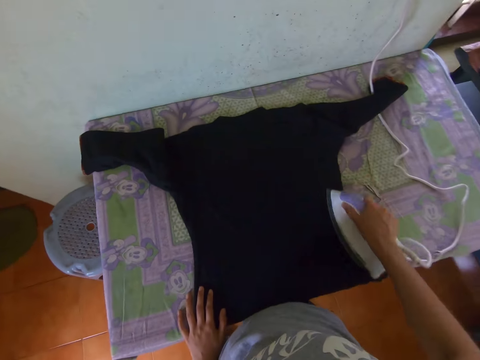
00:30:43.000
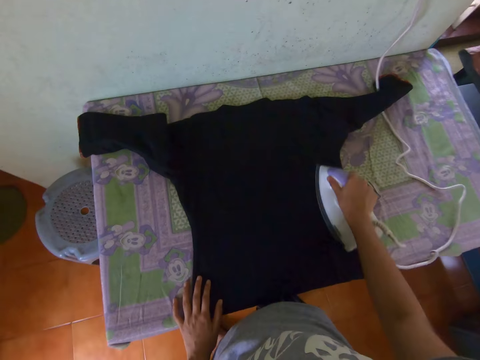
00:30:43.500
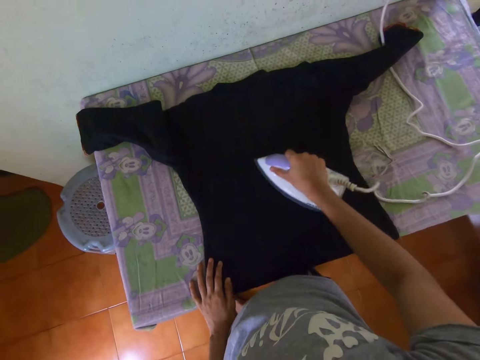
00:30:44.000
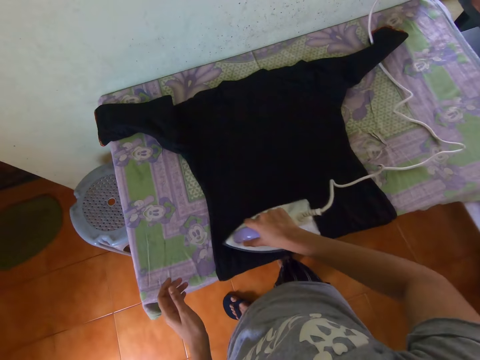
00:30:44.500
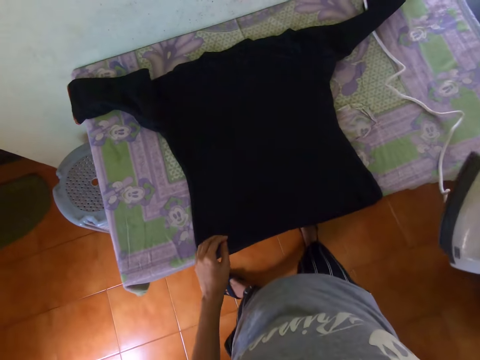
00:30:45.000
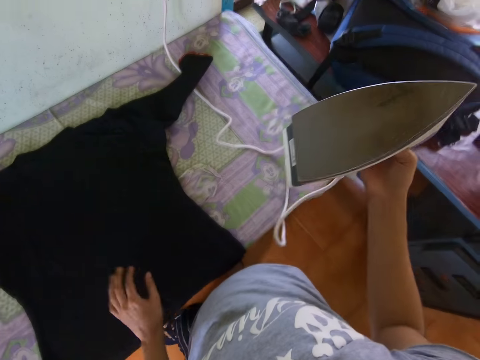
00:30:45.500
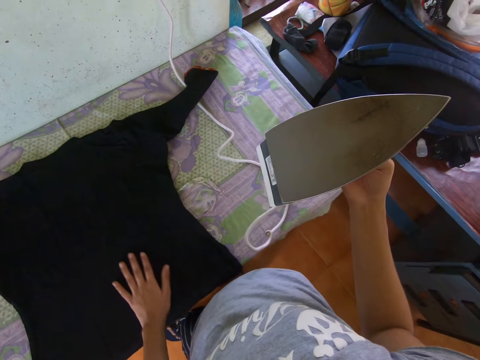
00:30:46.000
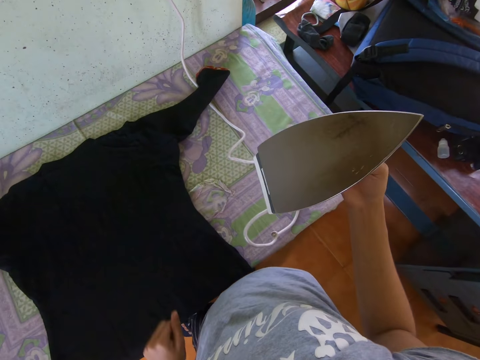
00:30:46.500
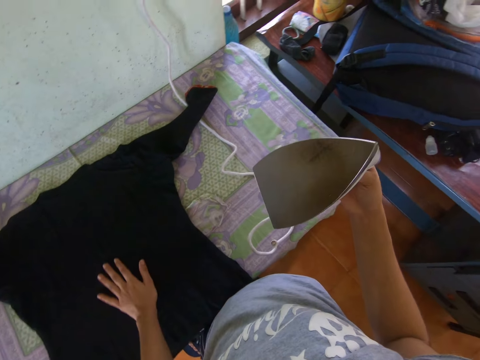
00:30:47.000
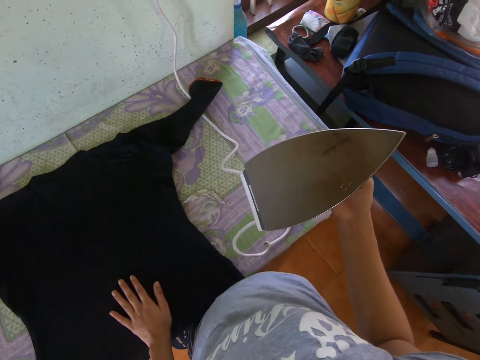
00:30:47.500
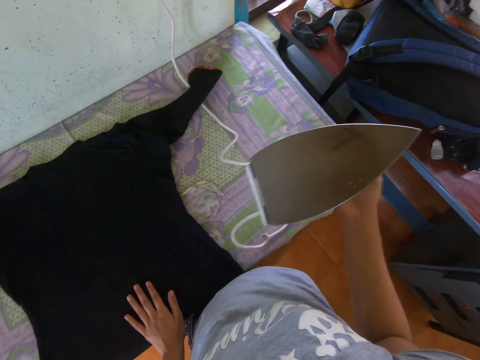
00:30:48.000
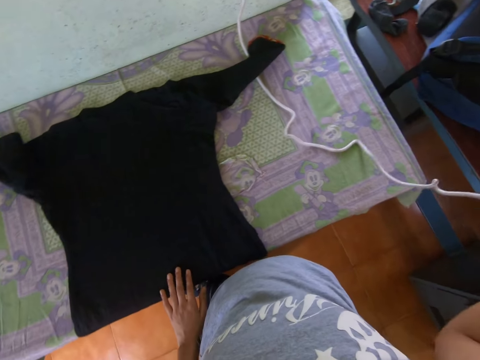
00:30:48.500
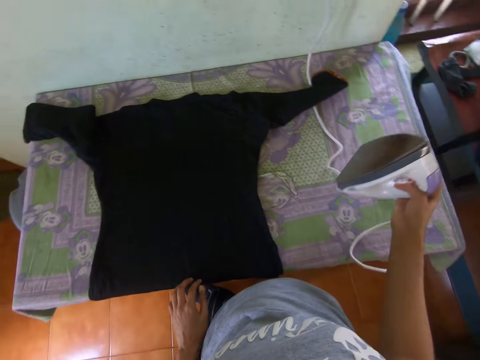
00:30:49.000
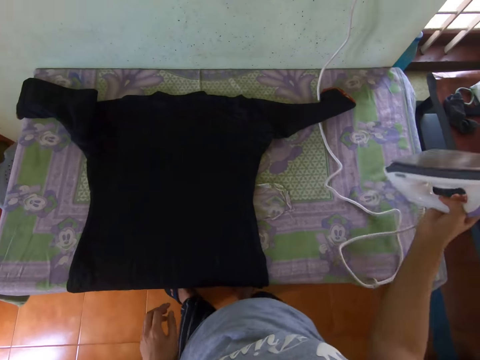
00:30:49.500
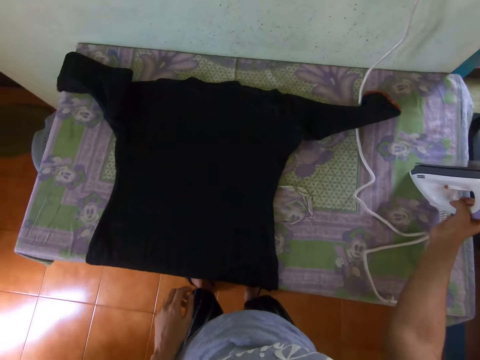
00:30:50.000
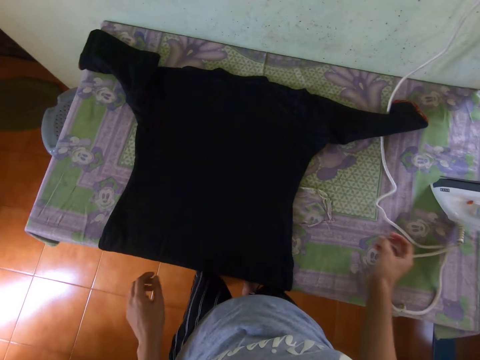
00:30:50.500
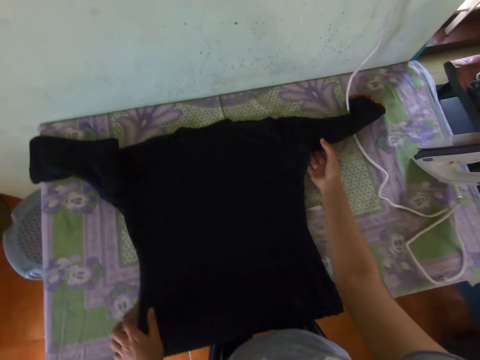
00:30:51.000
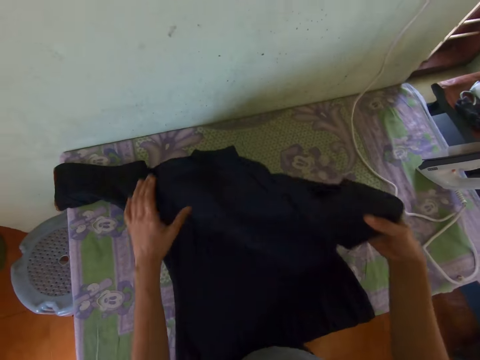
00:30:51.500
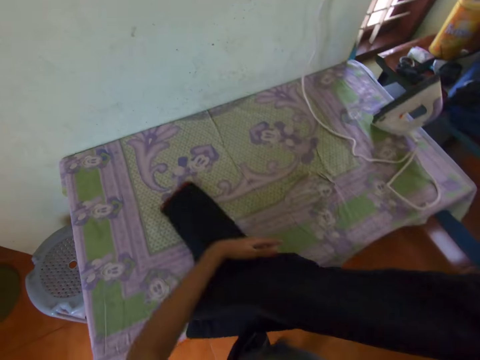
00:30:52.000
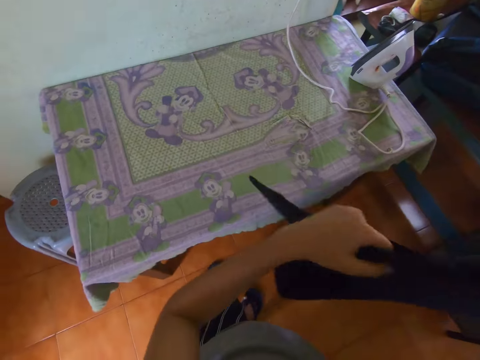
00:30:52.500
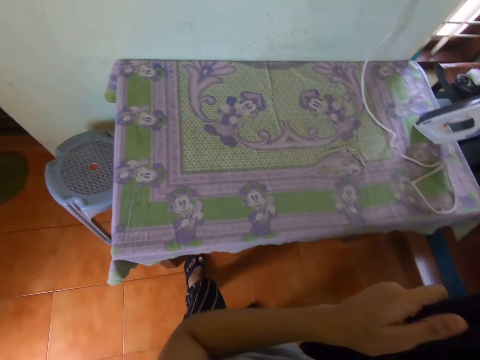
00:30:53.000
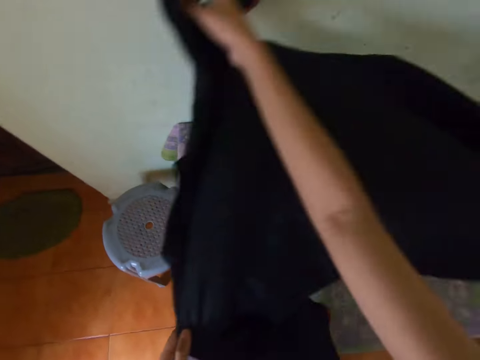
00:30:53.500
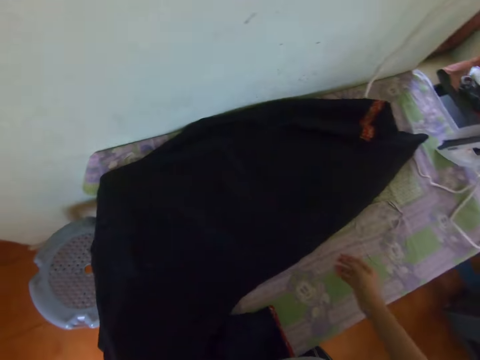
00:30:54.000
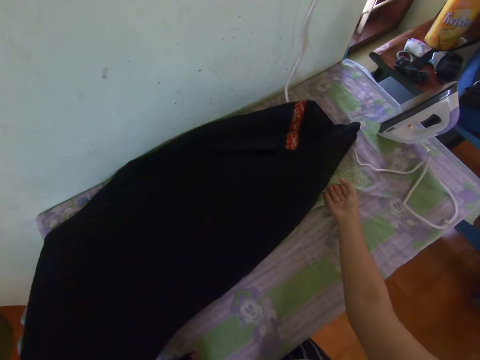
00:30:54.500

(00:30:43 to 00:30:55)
The camera wearer places his left hand onto the dress on the ironing board. He places the pressing iron onto the ironing board with his right hand. He picks the dress from the ironing board with both hands. He adjusts the dress. He places the dress onto the ironing board with both hands.

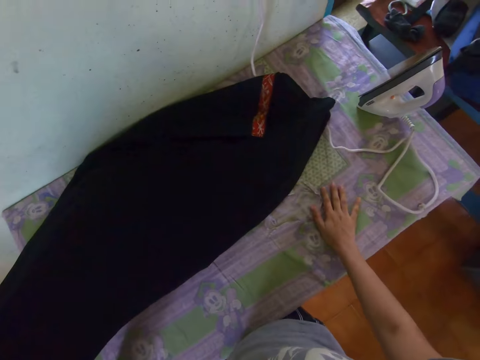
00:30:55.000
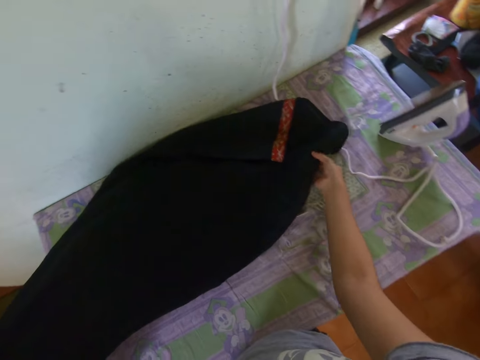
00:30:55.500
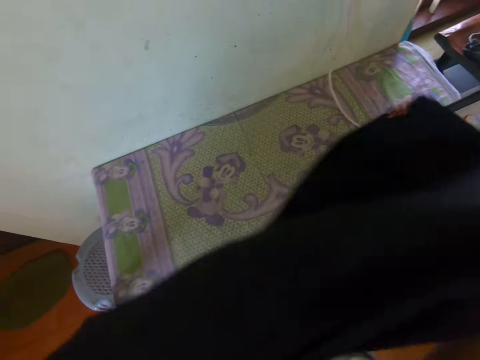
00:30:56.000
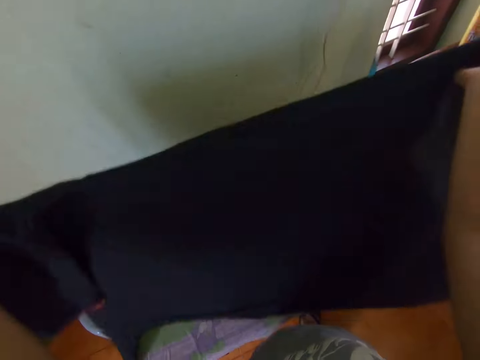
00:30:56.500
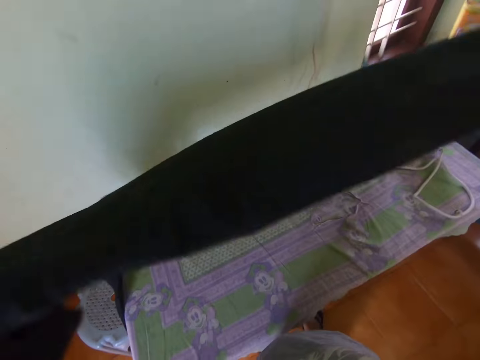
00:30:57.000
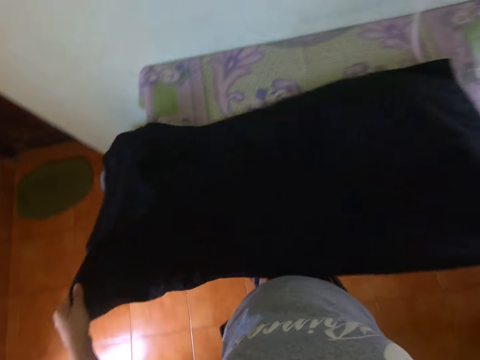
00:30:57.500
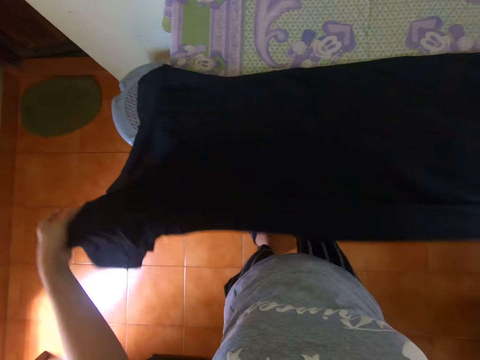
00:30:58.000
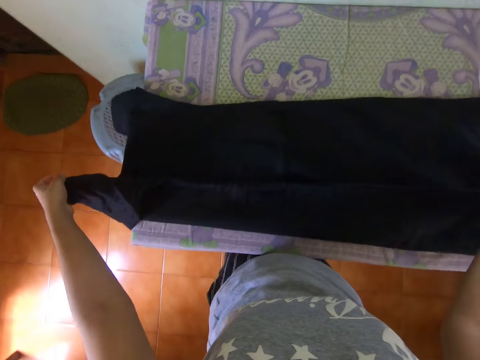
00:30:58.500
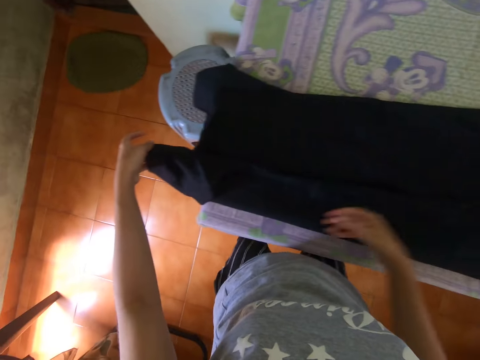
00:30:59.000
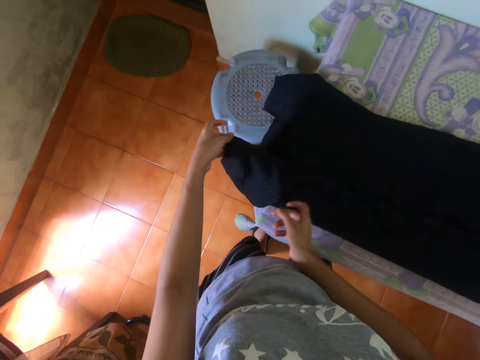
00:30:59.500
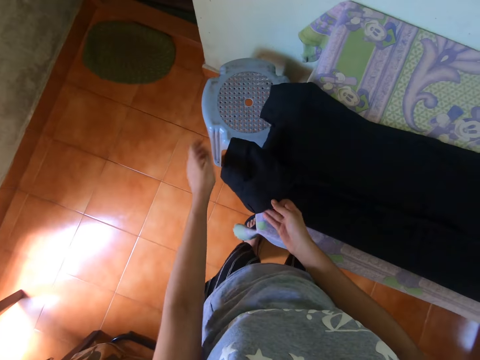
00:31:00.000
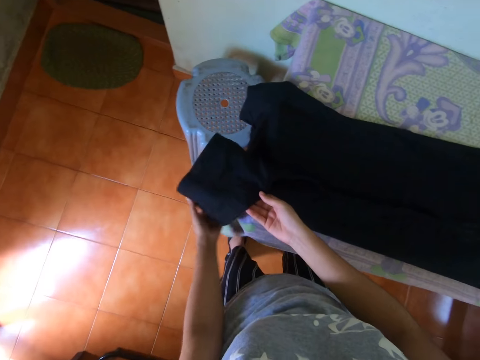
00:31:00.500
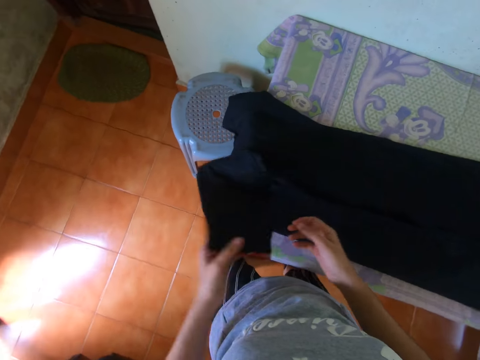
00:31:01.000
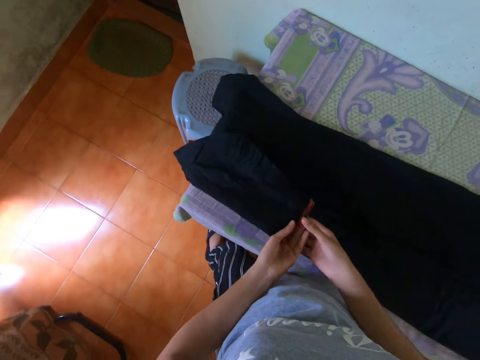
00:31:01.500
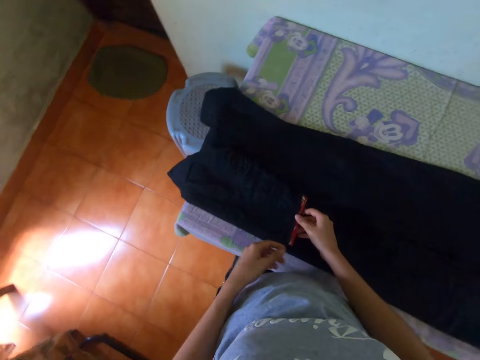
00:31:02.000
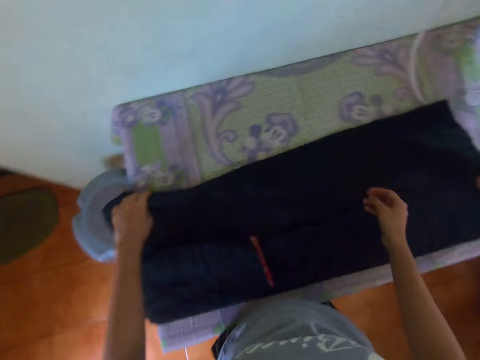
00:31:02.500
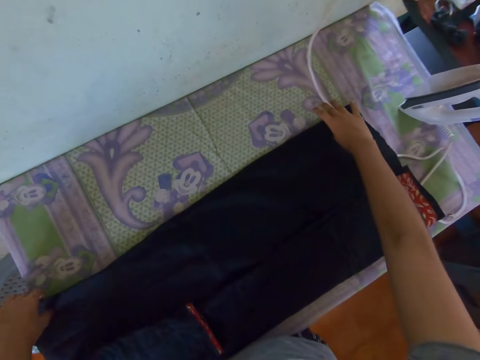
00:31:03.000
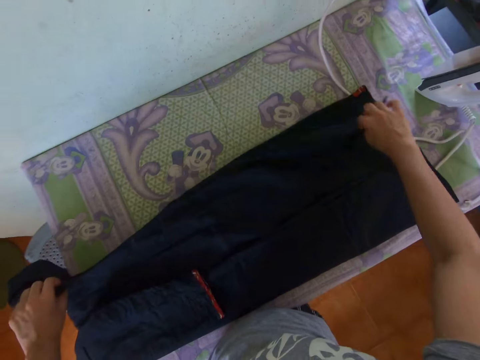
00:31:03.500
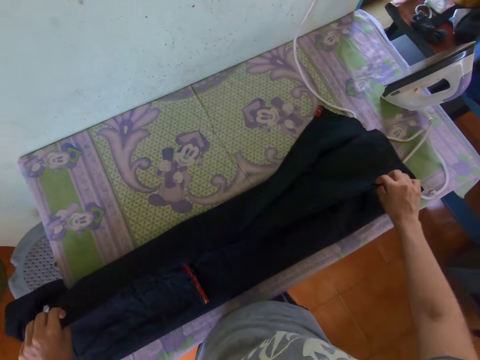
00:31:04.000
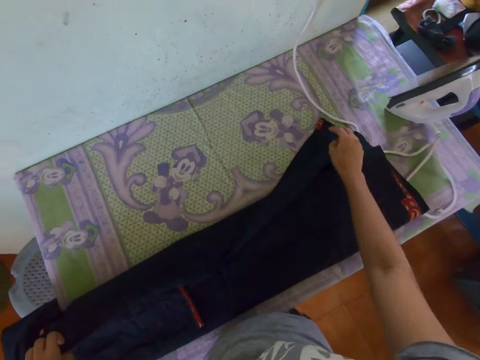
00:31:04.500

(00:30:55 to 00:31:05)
The camera wearer adjusts a cloth on the ironing board with his right hand. He picks the dress from the ironing board with both hands. He places the dress onto the ironing board with both hands. He folds the dress on the ironing board with both hands.

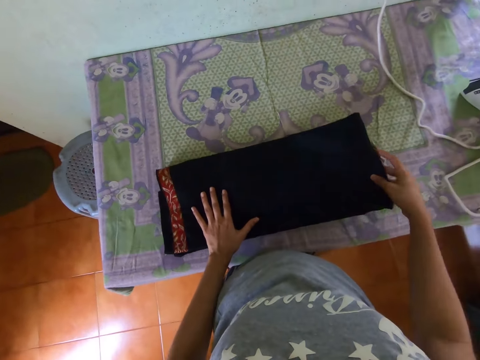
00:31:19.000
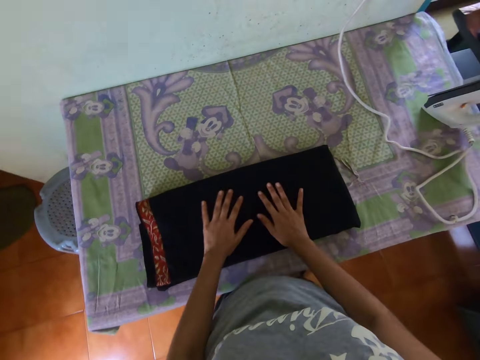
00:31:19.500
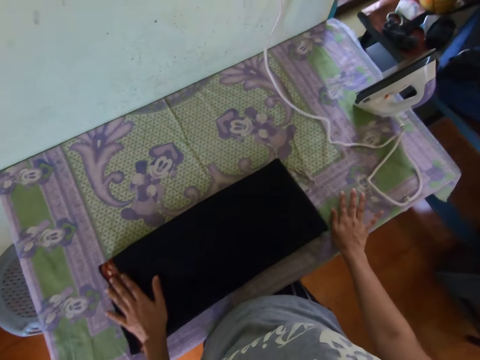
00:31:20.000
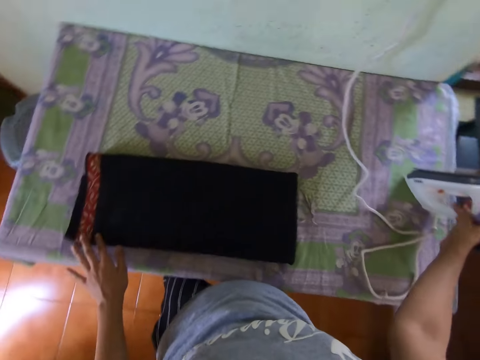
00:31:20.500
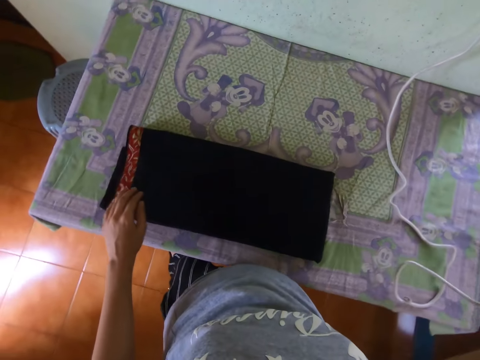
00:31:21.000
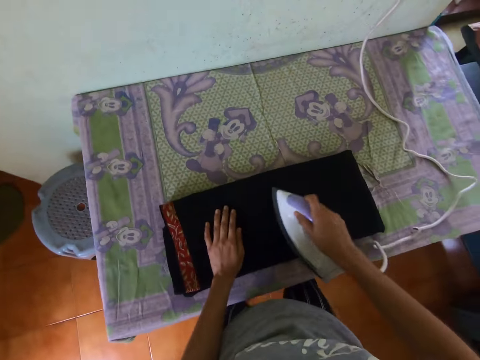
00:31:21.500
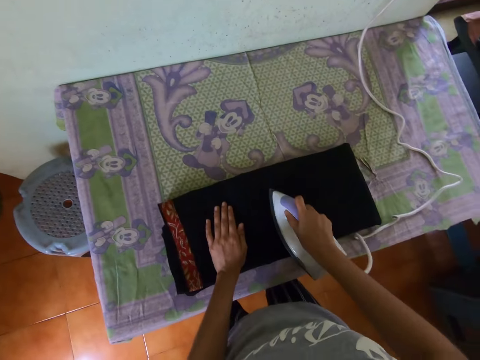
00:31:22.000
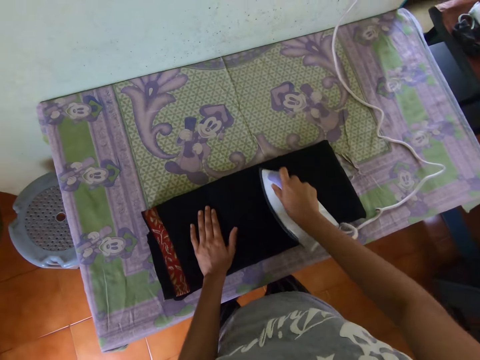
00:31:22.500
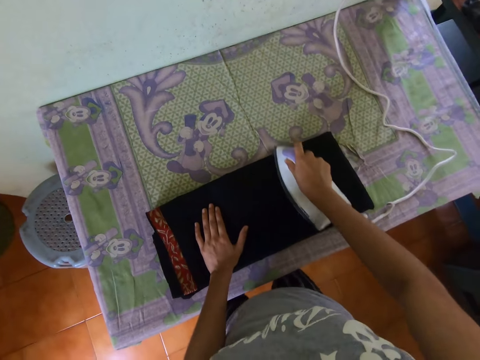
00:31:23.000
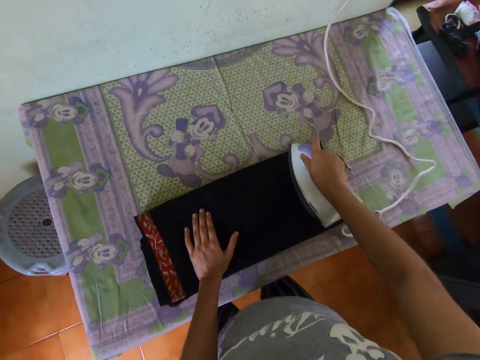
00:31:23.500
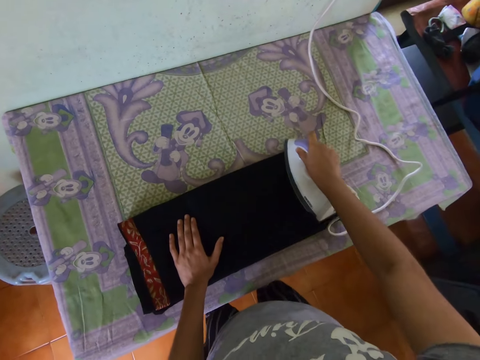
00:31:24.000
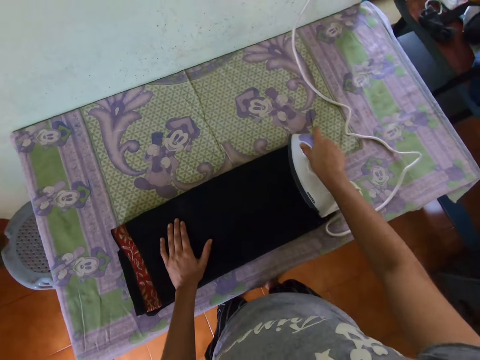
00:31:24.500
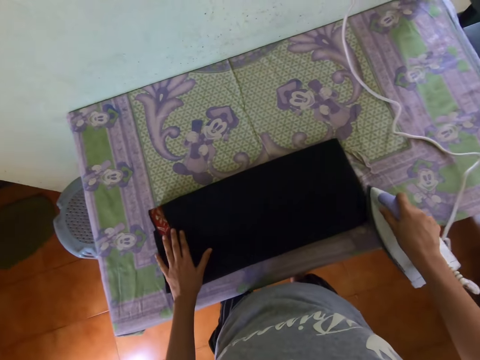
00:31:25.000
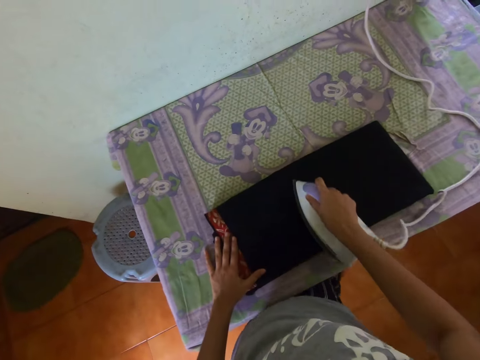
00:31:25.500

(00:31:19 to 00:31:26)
The camera wearer picks the pressing iron from the ironing board with his right hand. He places his left hand onto the dress on the ironing board. He irons the dress on the ironing board with the pressing iron in his right hand.
